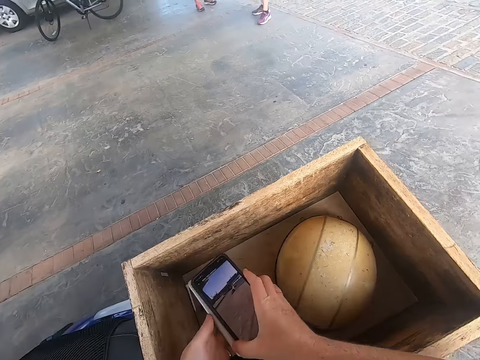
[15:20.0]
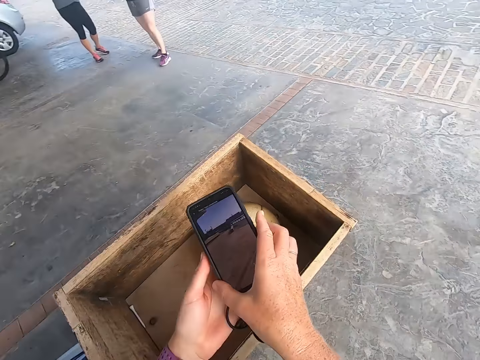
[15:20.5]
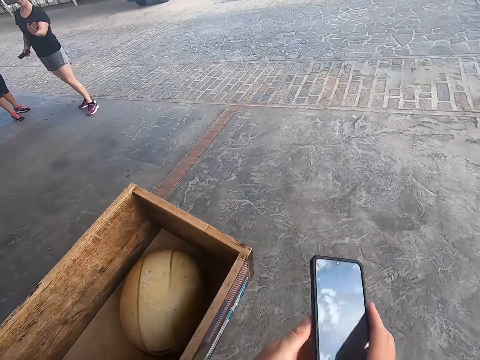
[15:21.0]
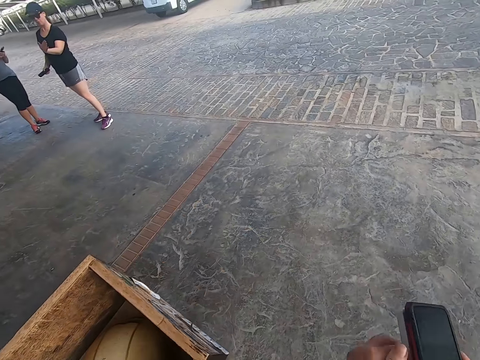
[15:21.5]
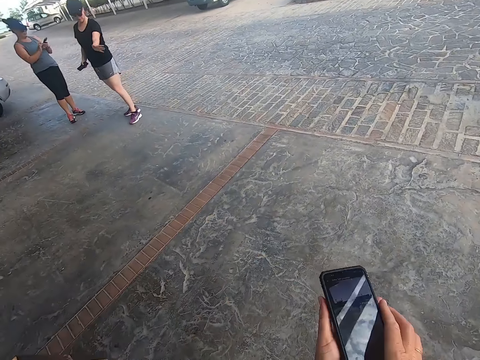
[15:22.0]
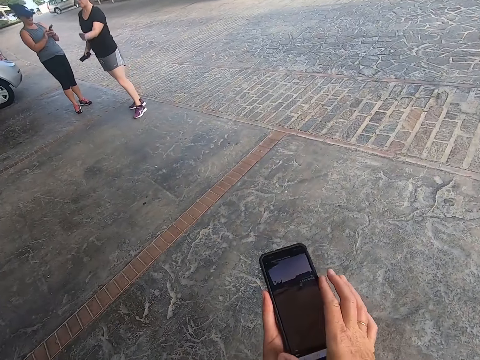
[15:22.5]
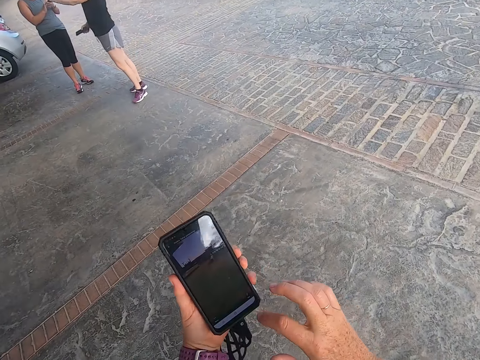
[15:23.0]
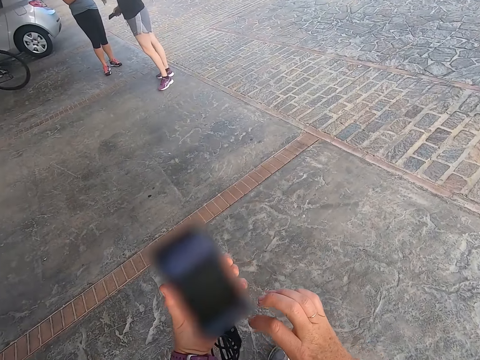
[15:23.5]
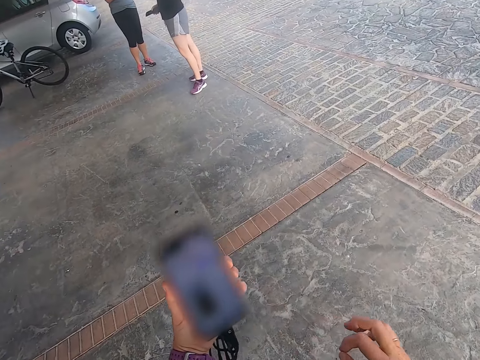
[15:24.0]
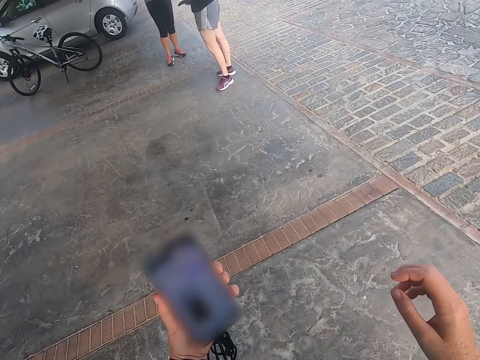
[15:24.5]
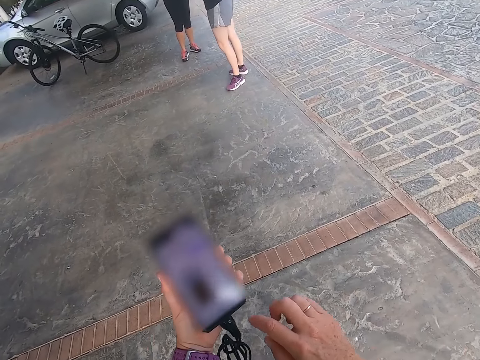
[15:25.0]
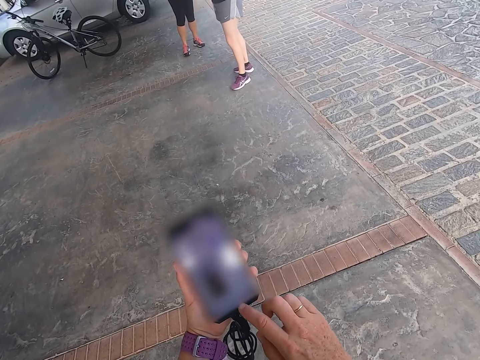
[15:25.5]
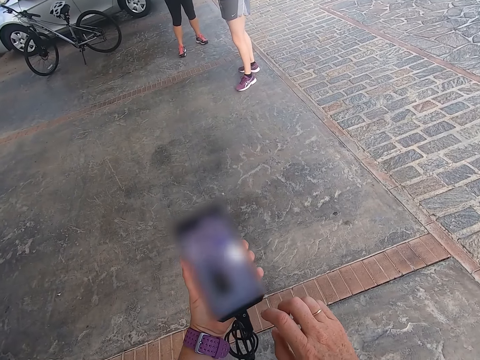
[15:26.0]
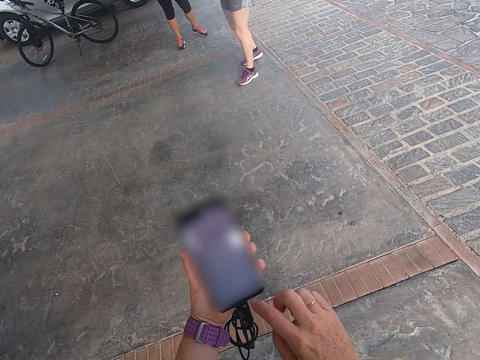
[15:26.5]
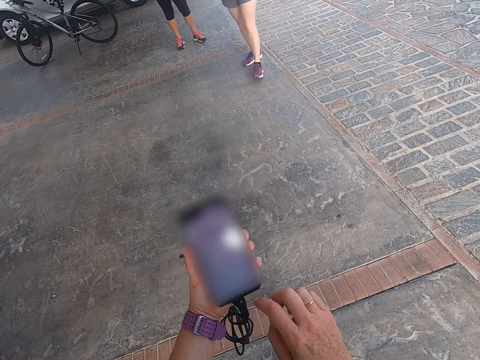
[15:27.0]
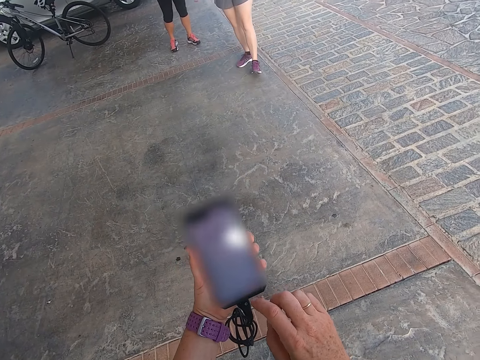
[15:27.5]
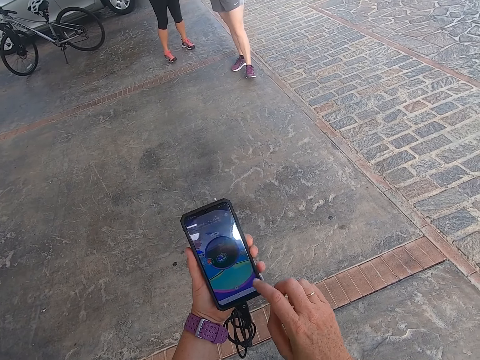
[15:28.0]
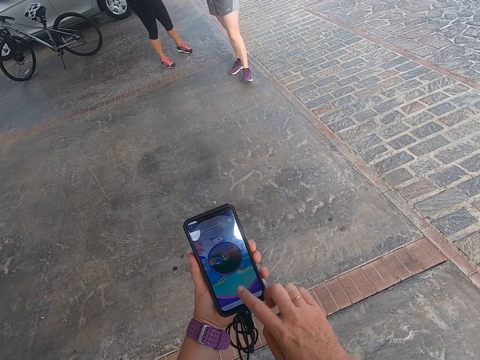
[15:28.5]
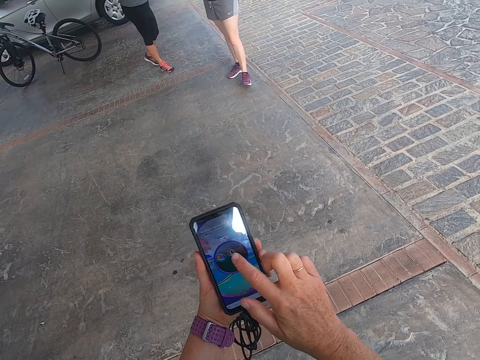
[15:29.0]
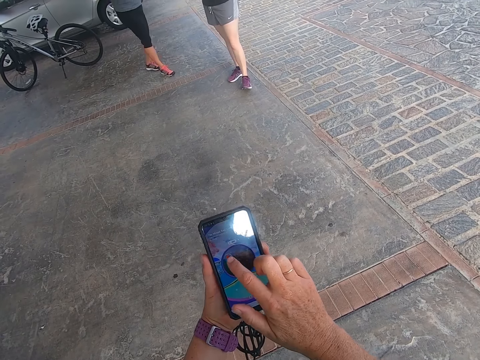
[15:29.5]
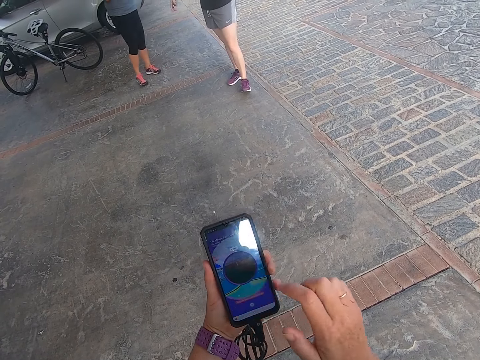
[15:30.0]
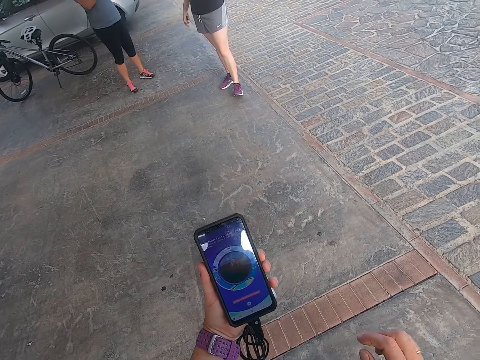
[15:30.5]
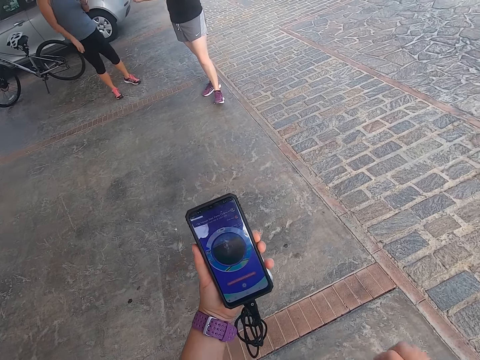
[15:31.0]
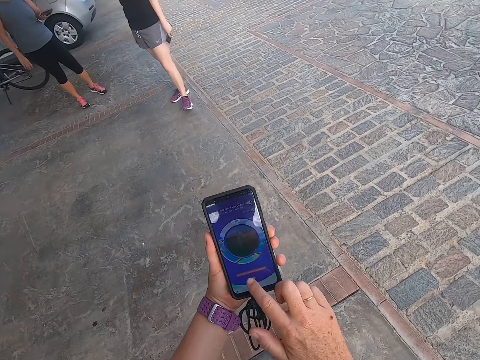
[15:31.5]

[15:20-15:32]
The camera wearer walks on the road. They scroll the phone. They hold the phone.

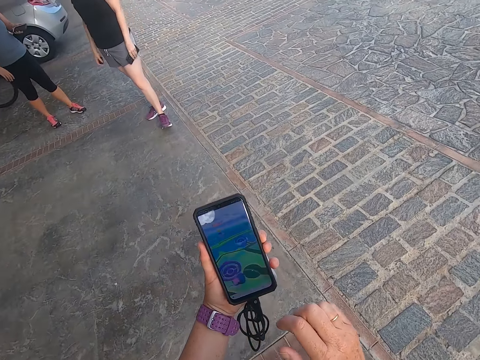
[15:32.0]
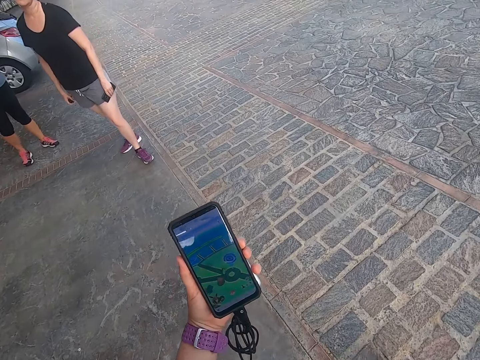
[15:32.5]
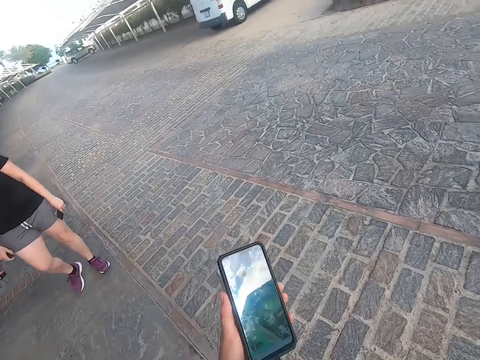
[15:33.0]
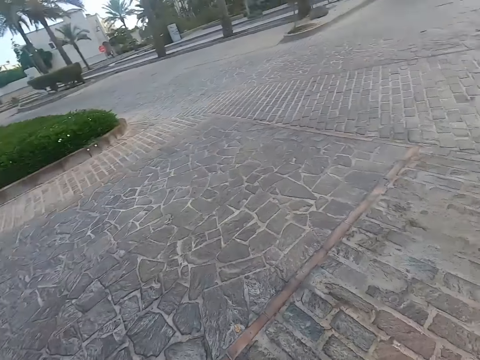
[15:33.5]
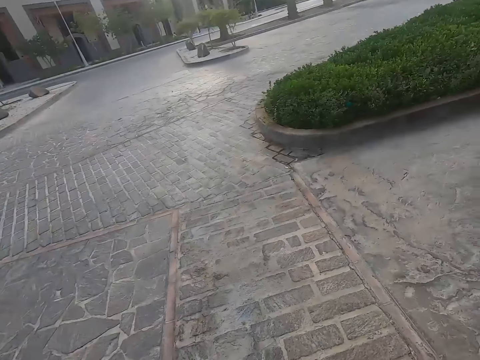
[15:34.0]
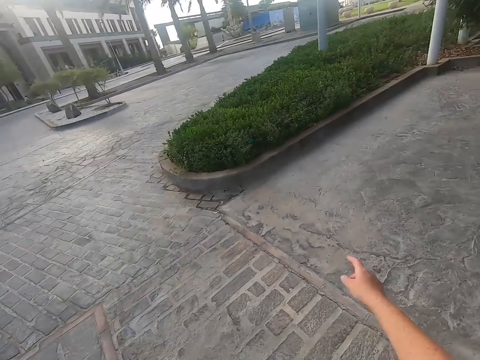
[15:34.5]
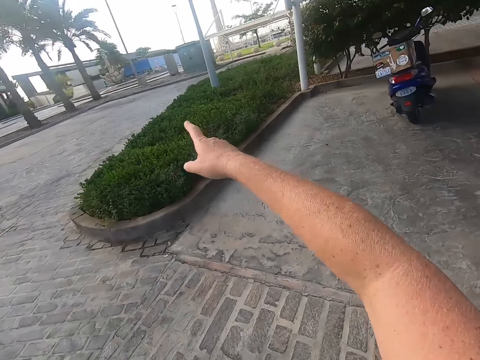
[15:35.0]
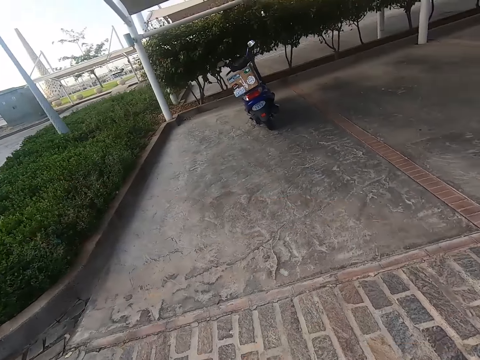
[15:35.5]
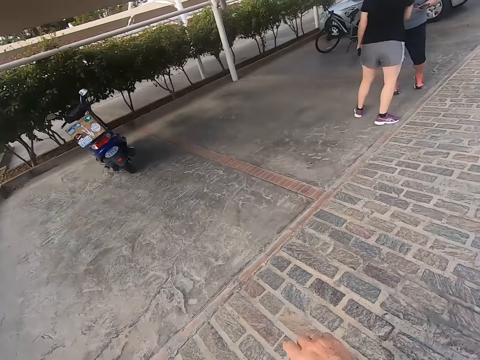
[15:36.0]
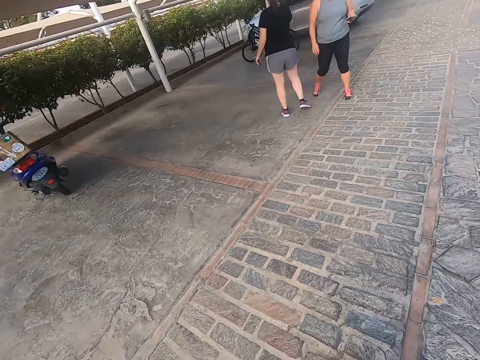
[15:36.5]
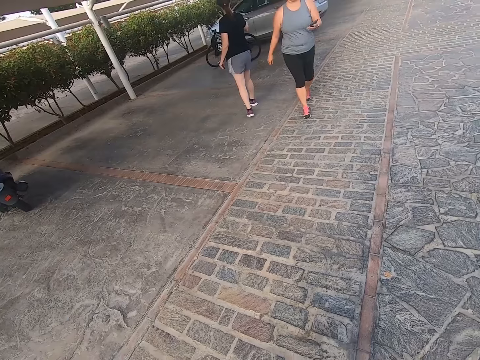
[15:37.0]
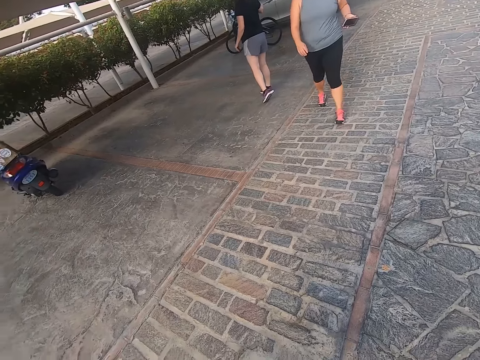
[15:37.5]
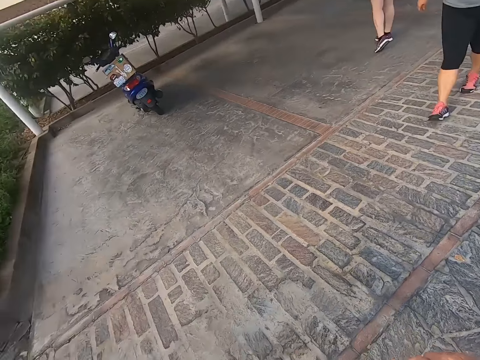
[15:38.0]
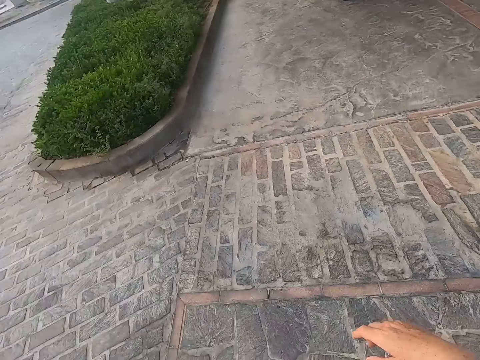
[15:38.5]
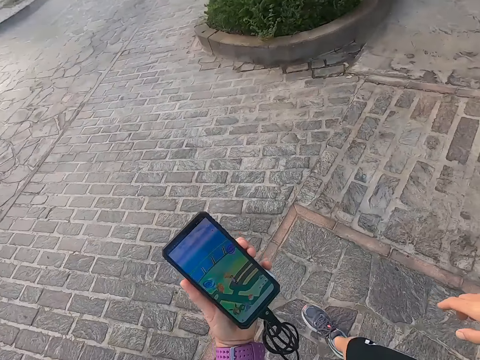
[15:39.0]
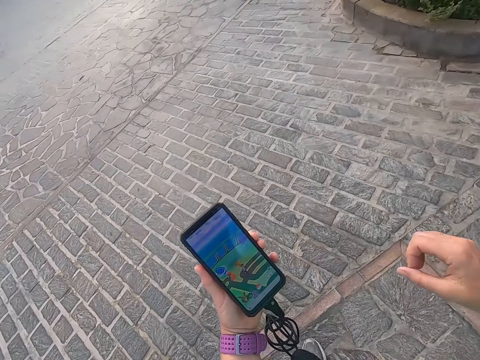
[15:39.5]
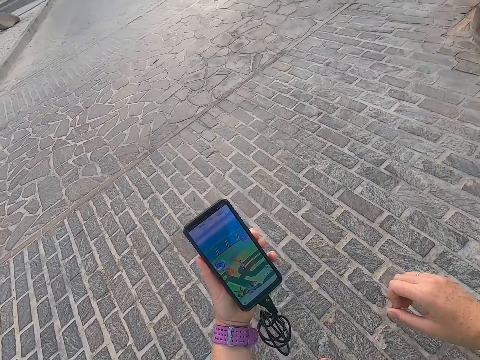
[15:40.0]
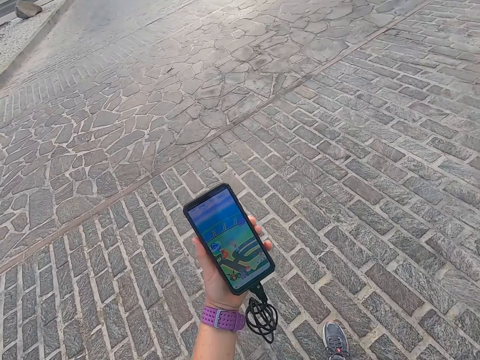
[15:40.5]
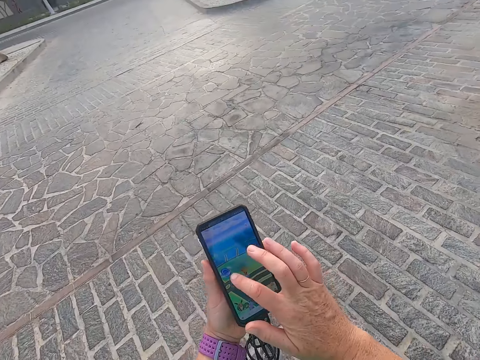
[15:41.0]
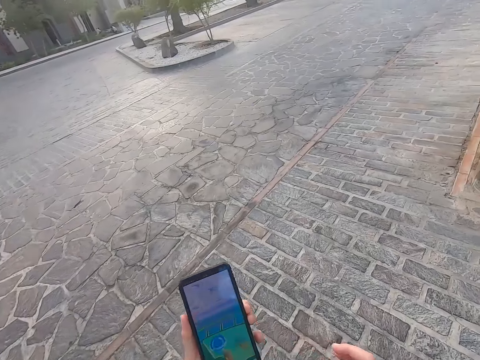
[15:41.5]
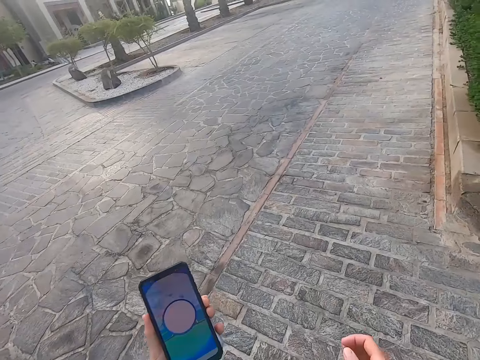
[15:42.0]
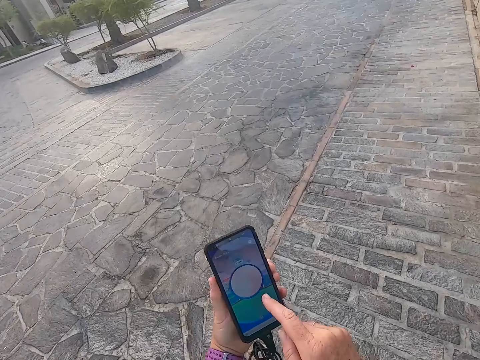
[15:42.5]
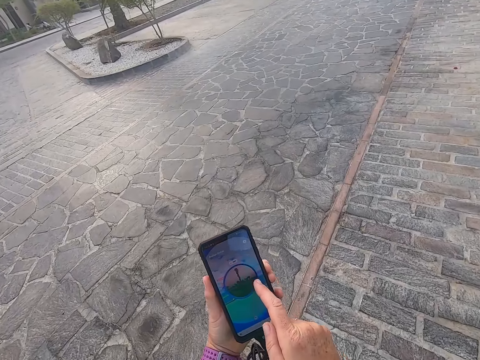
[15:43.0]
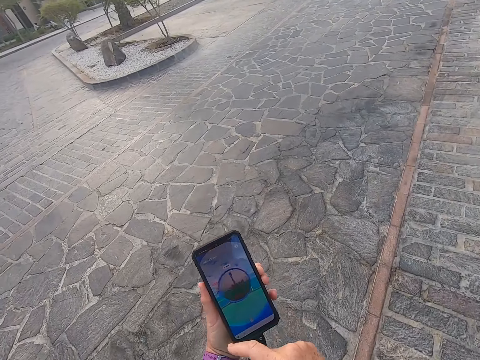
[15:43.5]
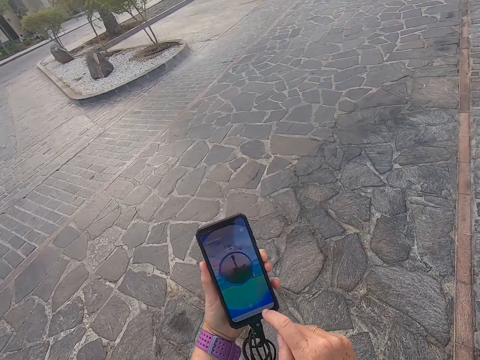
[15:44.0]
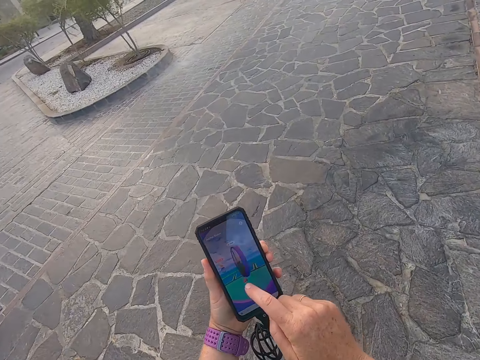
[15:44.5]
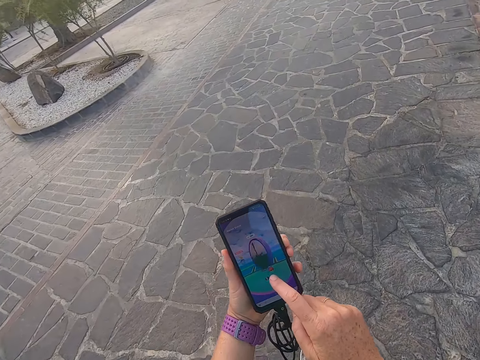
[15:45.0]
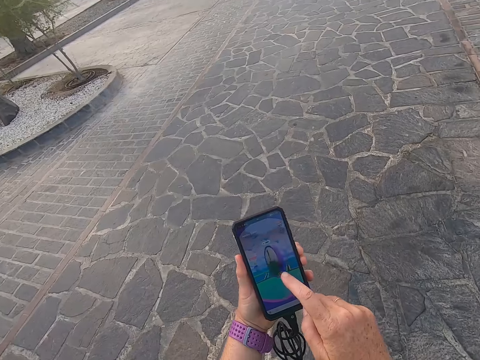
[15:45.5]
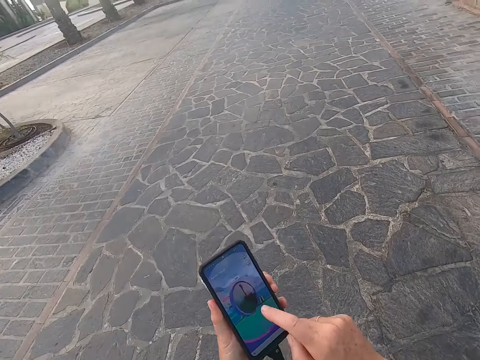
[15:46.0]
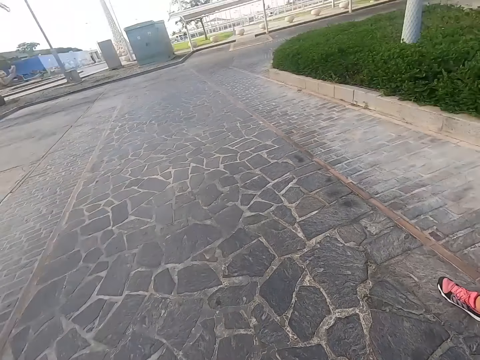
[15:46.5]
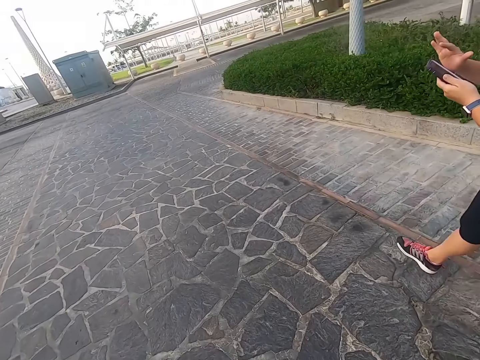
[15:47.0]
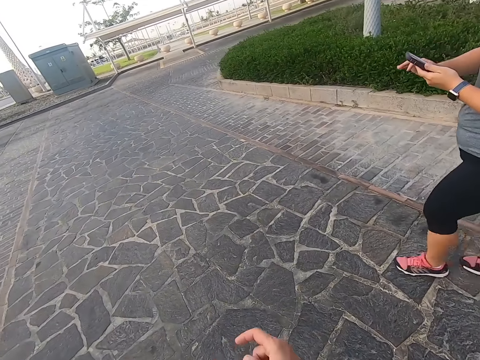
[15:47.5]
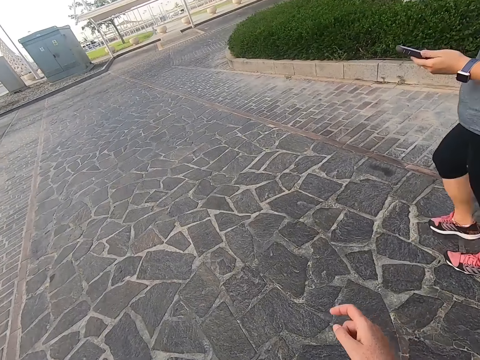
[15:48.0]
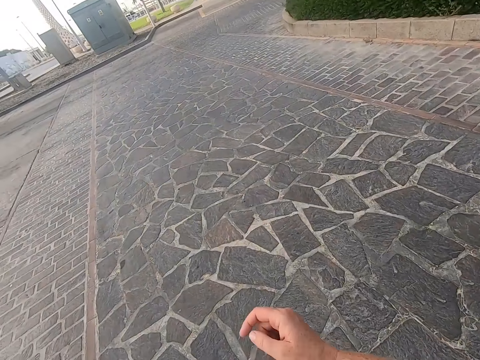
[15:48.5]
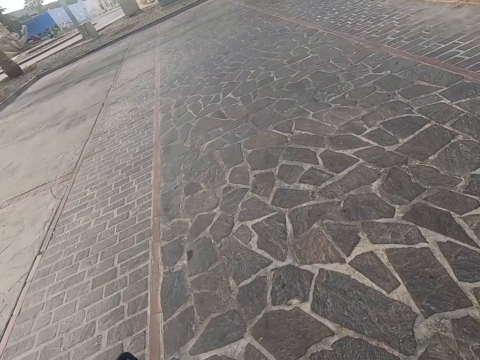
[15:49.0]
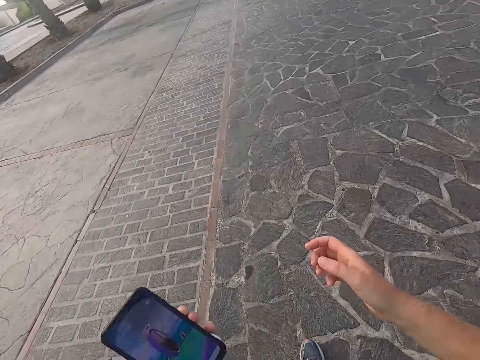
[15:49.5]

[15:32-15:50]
The camera wearer looks around the road. They show the right hand. A man walks towards another man. Another man holds something. The camera wearer walks. They look at the phone. They scroll the phone. They touch the phone. They walk on the road. They scroll the phone. They touch the phone. The first man walks on the road.
